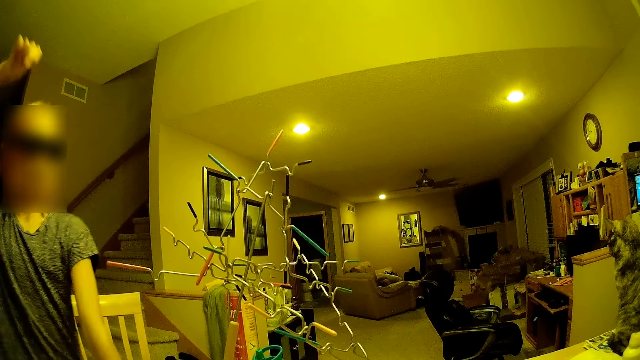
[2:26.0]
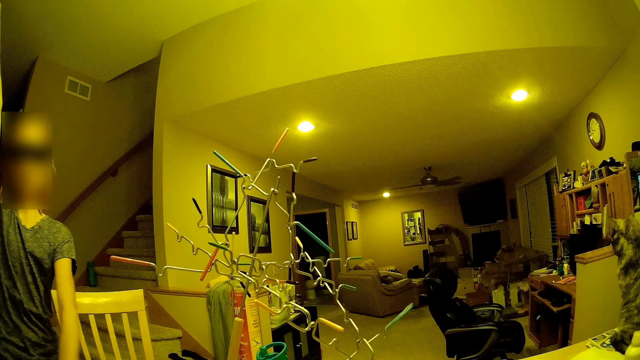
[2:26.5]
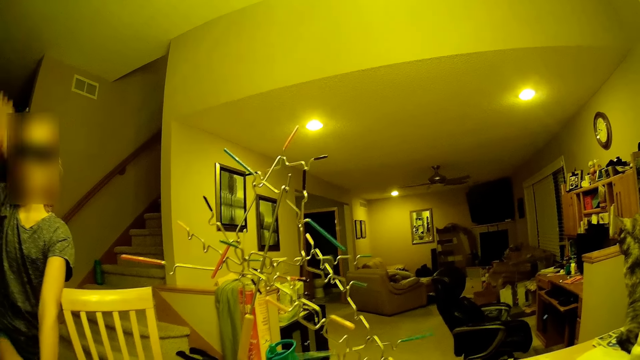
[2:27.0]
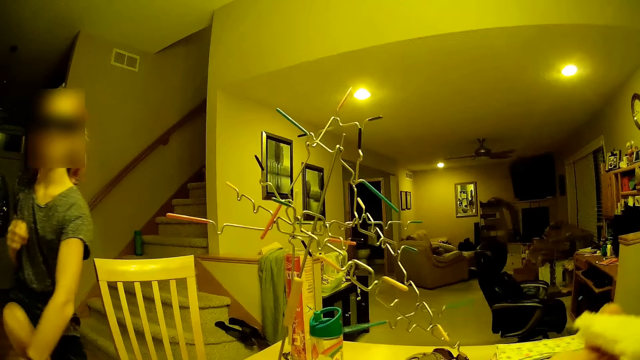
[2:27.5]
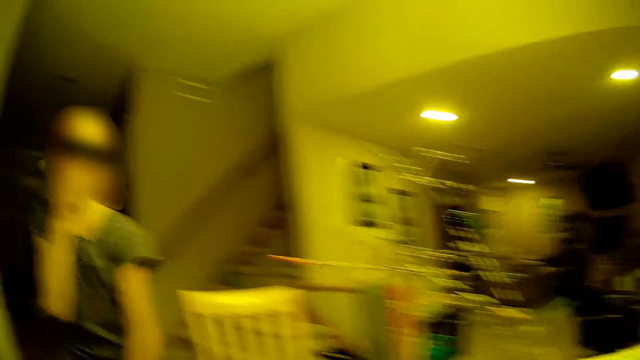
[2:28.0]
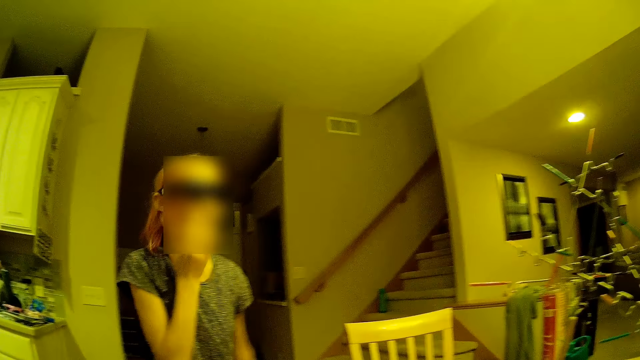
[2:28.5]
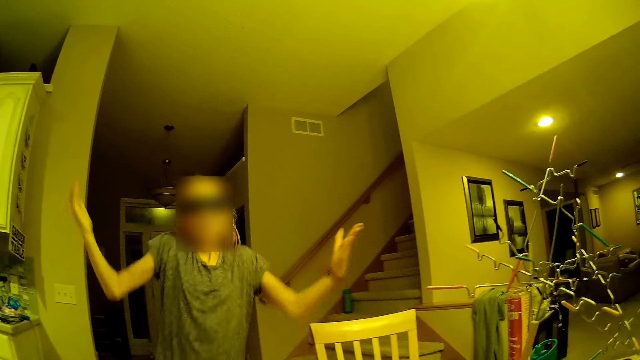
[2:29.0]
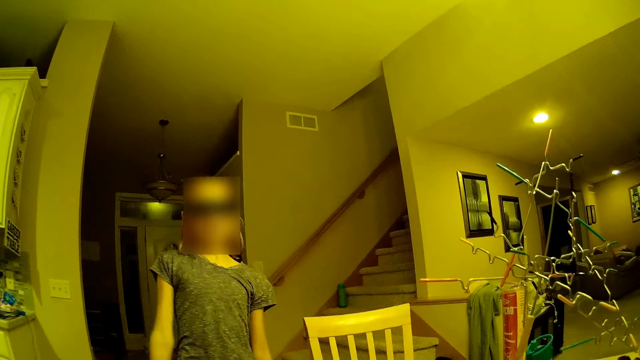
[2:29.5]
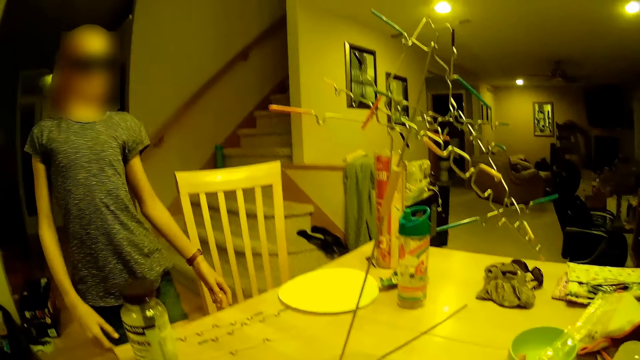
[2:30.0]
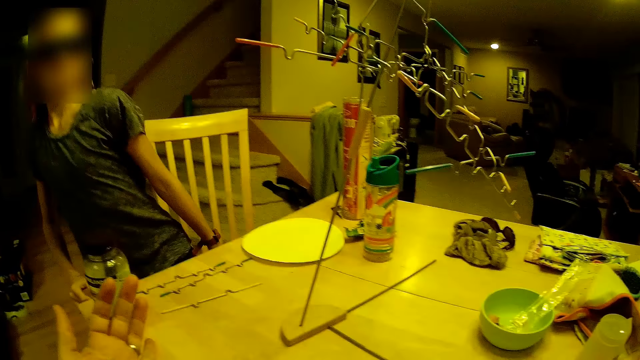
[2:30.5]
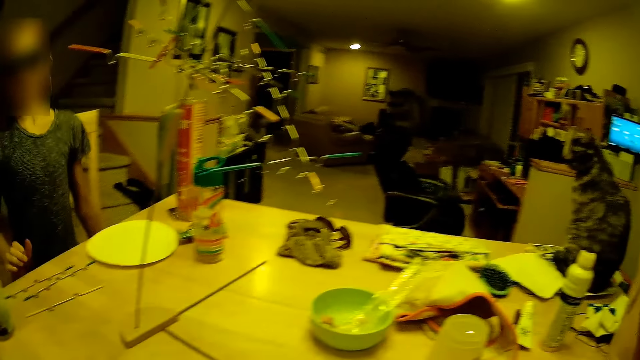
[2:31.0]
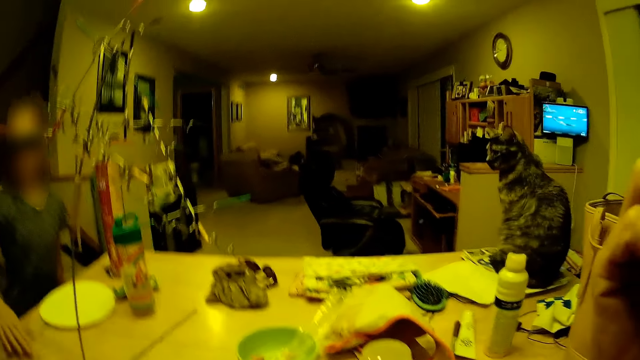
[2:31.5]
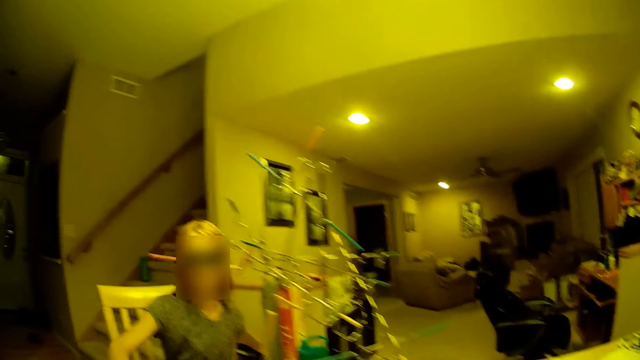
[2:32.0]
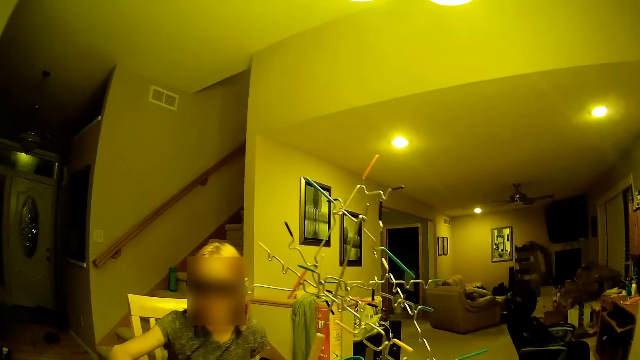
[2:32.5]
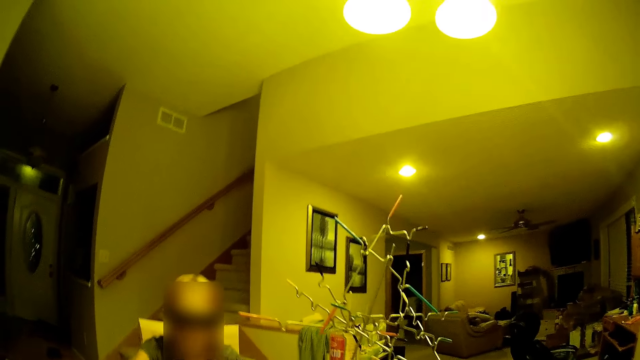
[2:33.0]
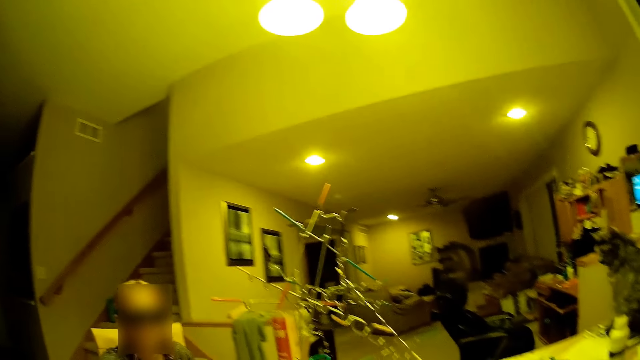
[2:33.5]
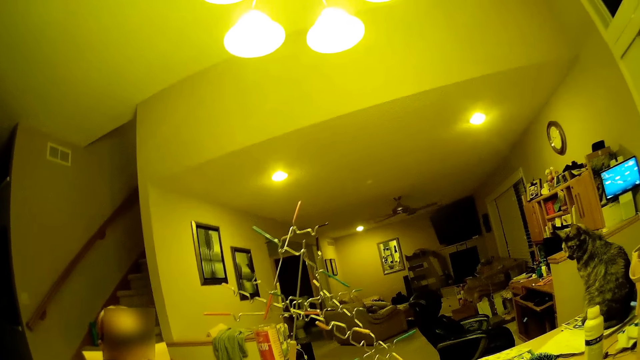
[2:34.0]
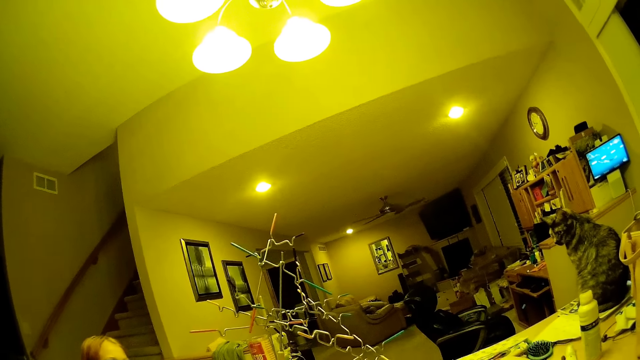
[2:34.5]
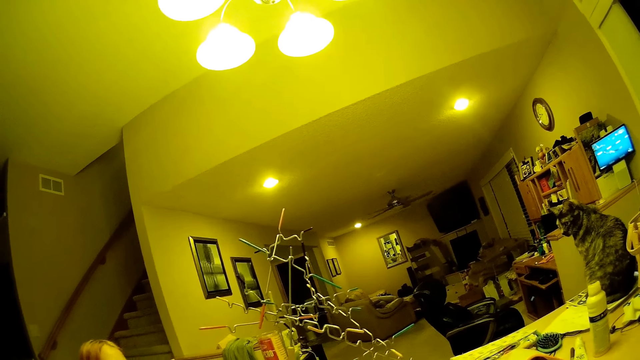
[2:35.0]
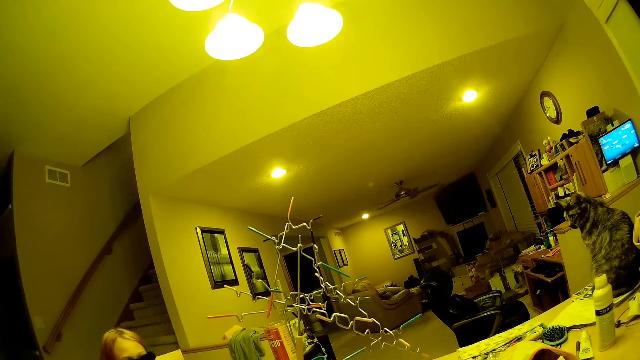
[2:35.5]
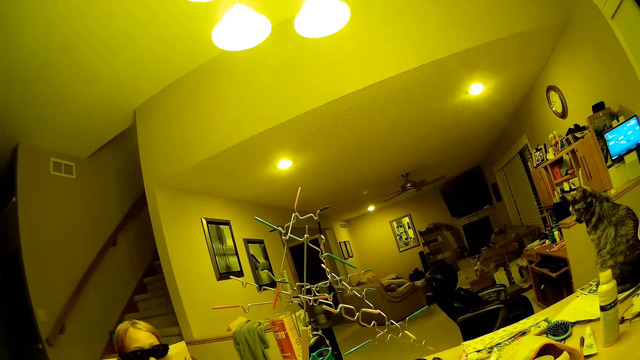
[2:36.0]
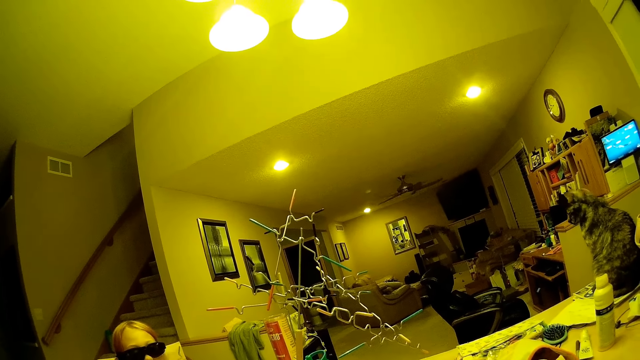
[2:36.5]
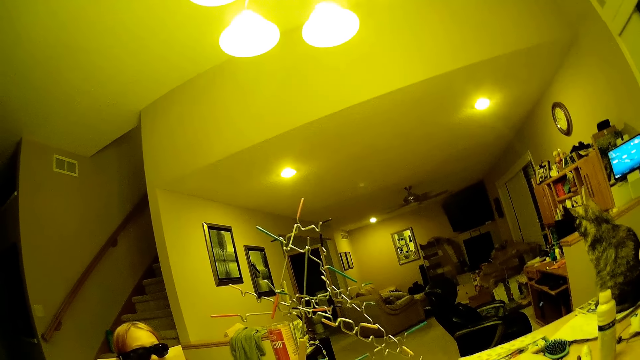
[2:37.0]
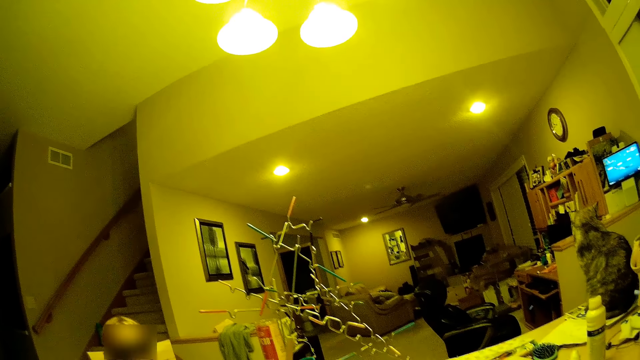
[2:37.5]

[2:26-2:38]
The camera wearer moves hands in the room. A girl talks with the camera wearer. The camera wearer sits on a chair.

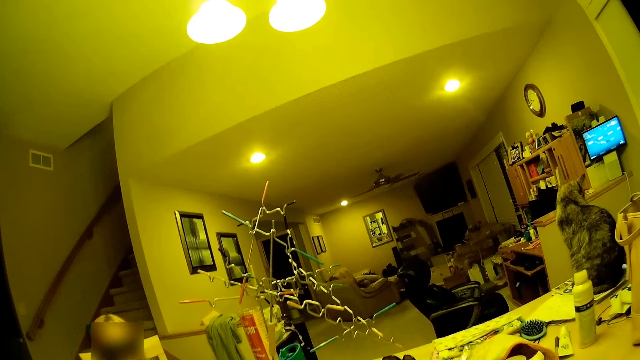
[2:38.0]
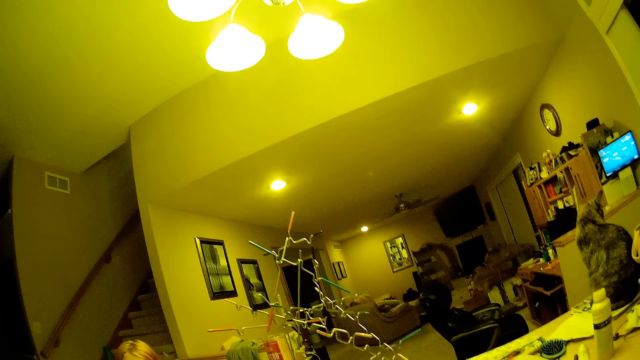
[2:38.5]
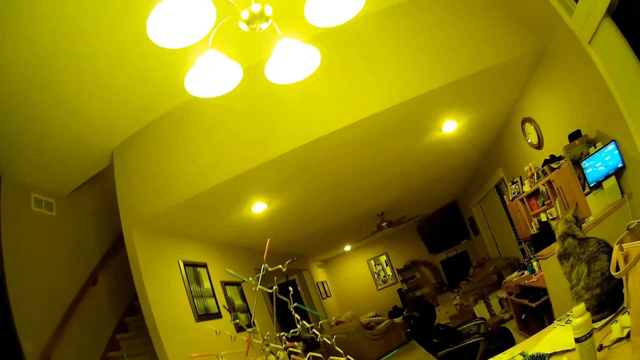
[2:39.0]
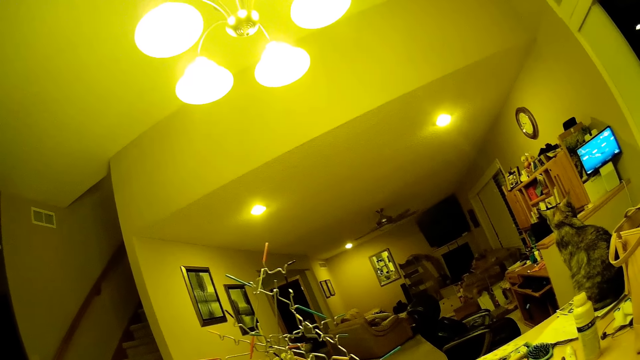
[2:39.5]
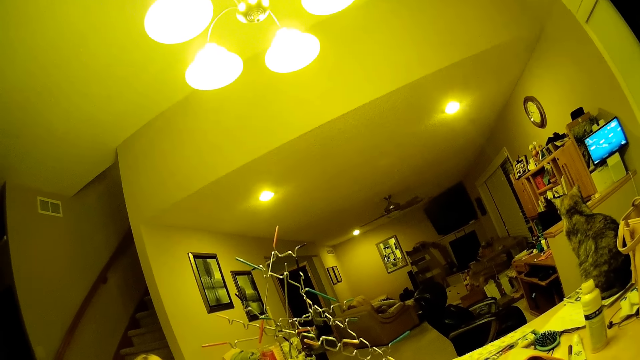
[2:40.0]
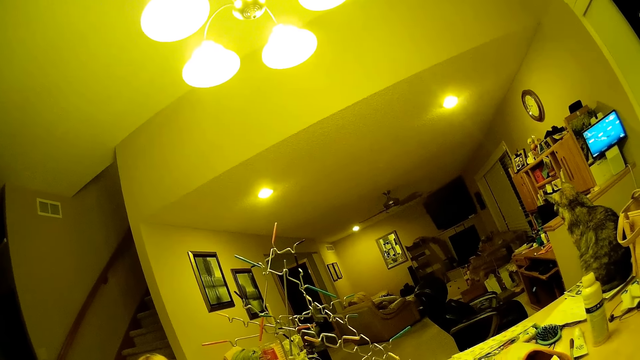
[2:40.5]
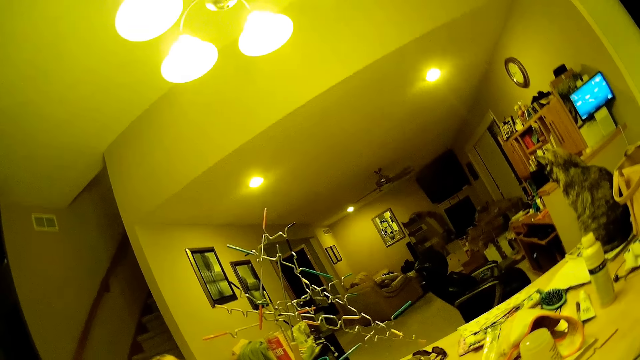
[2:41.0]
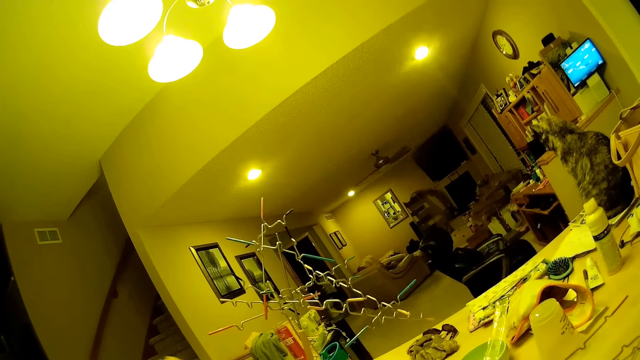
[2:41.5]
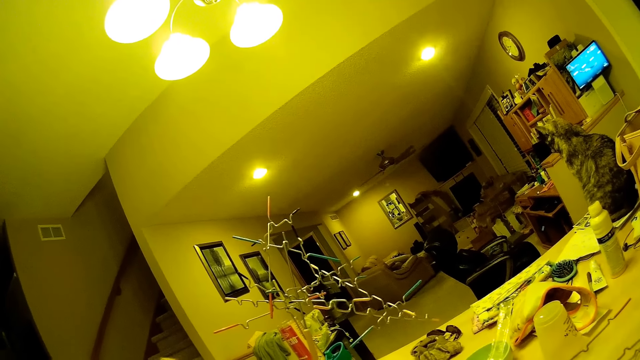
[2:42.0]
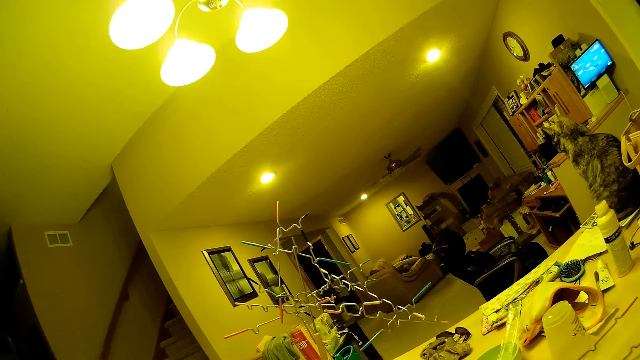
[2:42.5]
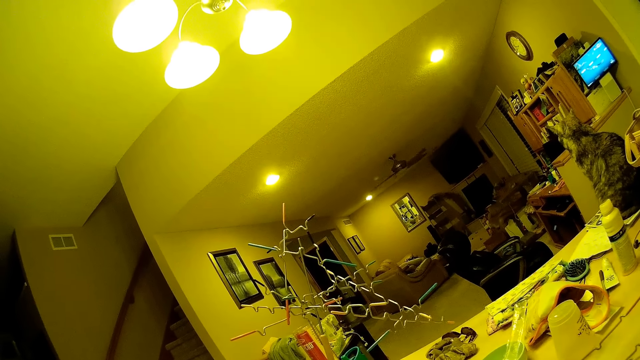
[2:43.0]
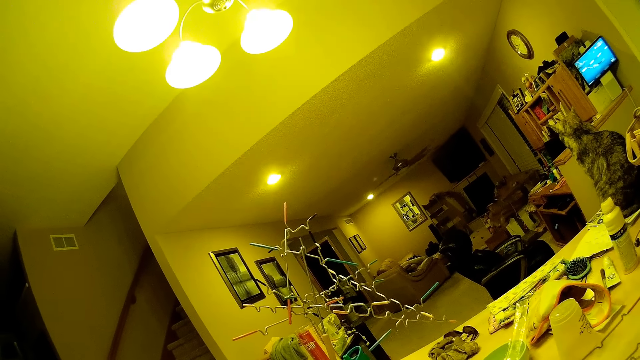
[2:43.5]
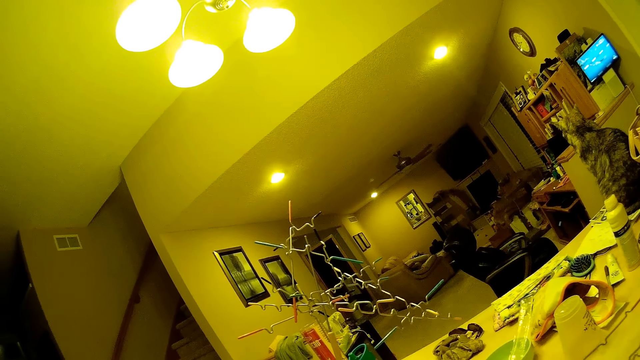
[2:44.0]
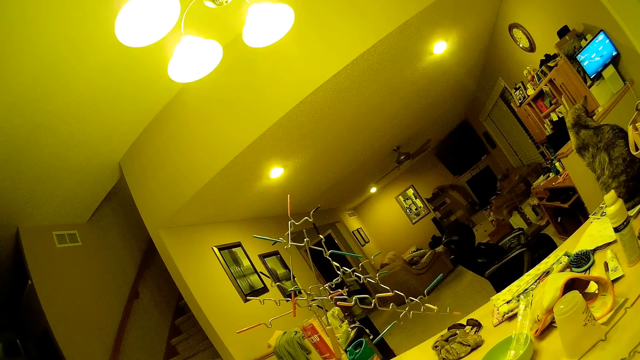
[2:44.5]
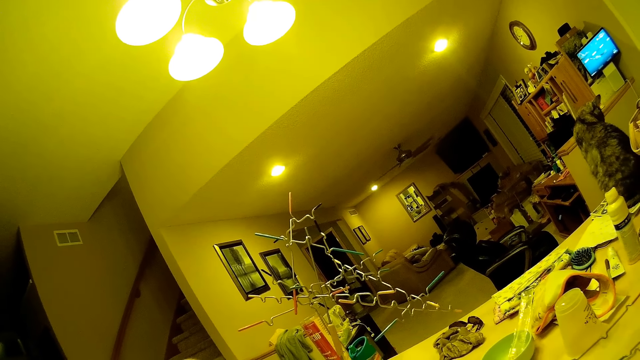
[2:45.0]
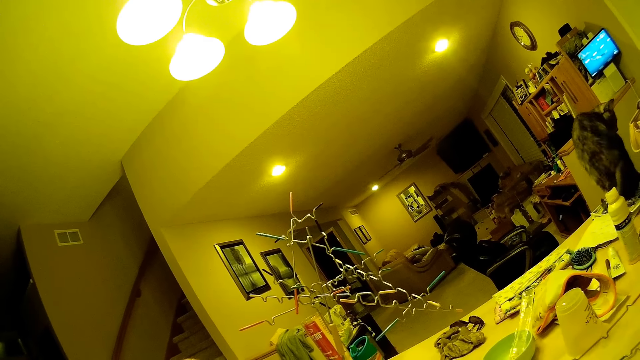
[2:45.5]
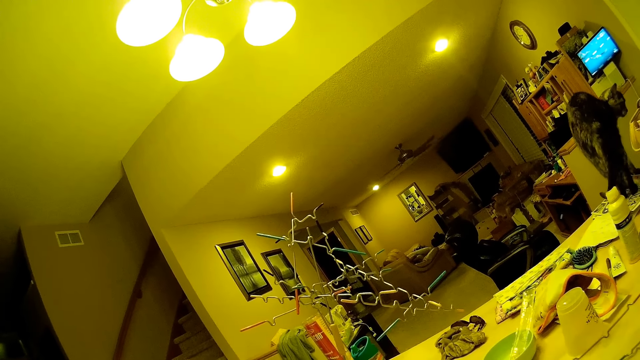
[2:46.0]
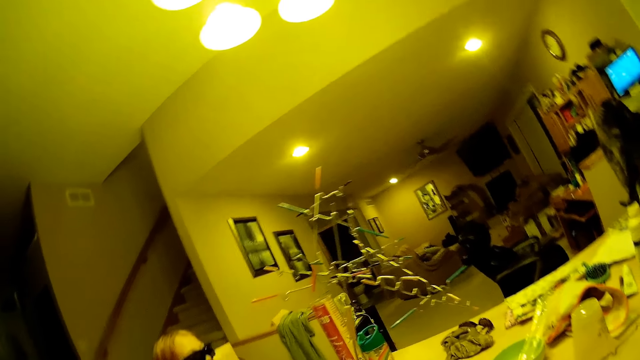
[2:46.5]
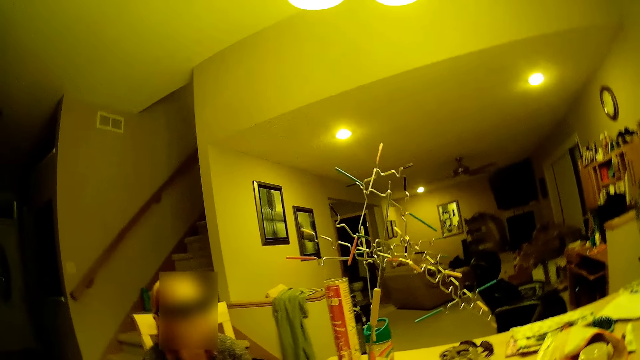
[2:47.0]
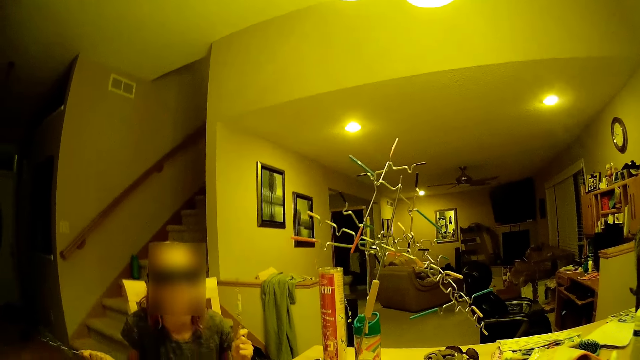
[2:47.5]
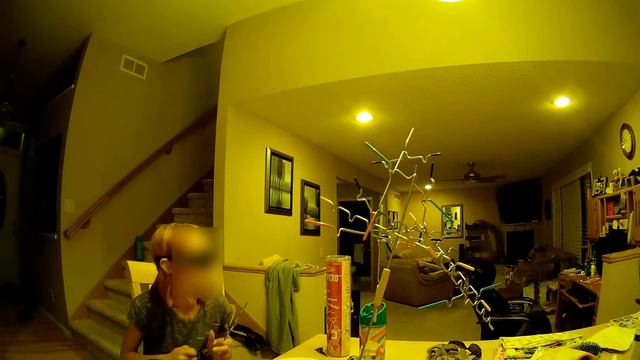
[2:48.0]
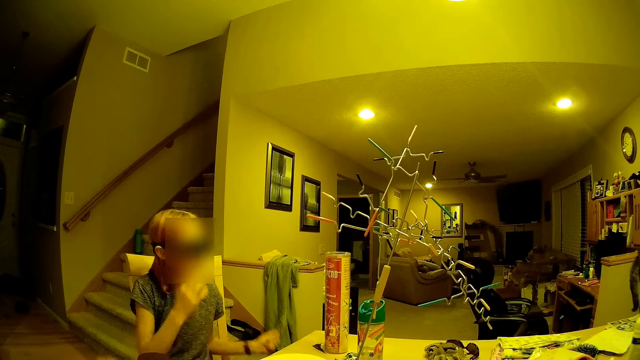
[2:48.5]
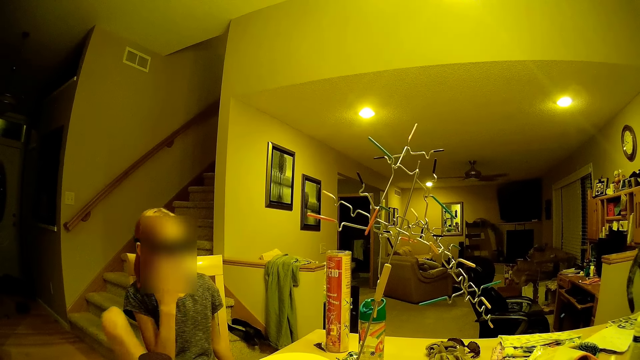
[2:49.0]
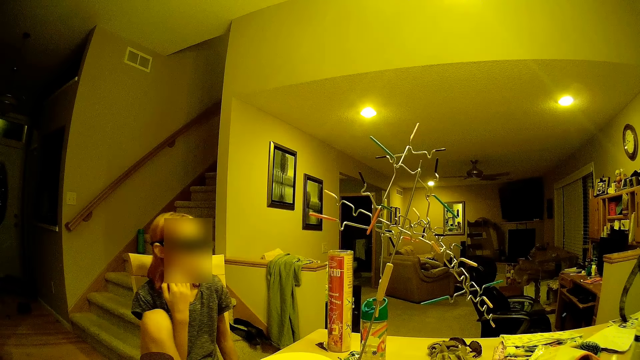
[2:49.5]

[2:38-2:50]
A girl holds the game board stick.
